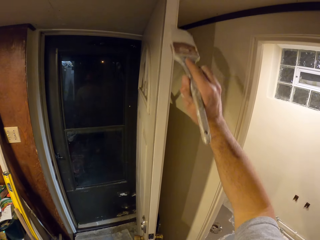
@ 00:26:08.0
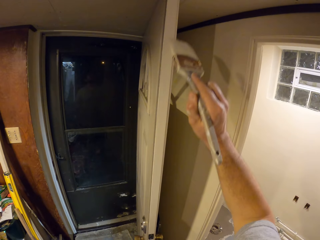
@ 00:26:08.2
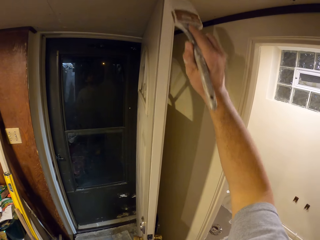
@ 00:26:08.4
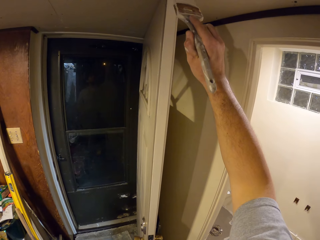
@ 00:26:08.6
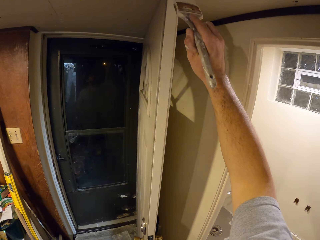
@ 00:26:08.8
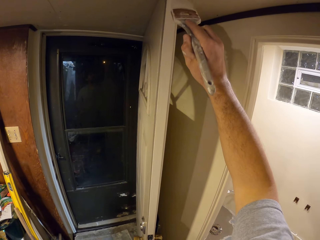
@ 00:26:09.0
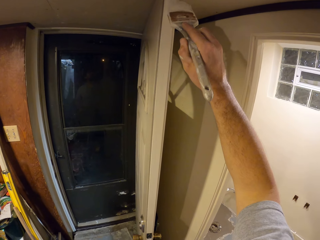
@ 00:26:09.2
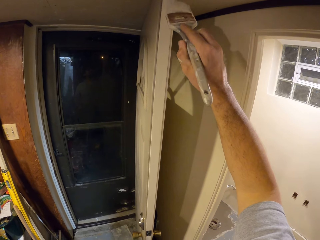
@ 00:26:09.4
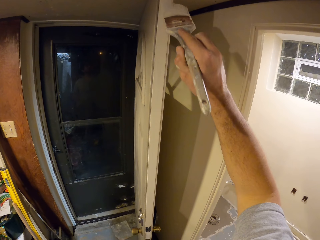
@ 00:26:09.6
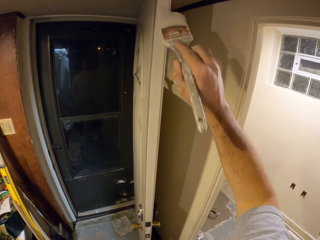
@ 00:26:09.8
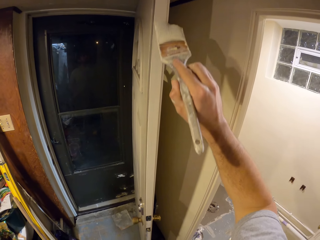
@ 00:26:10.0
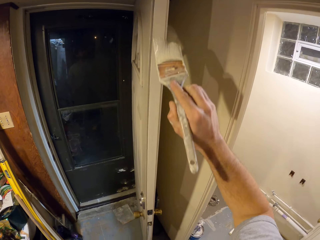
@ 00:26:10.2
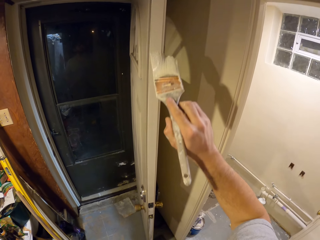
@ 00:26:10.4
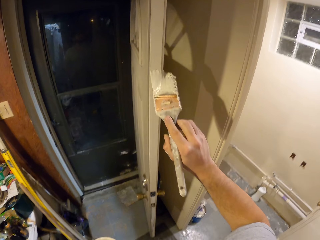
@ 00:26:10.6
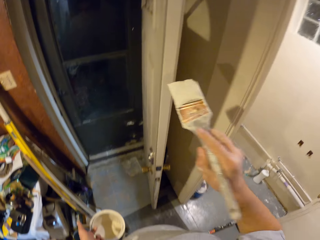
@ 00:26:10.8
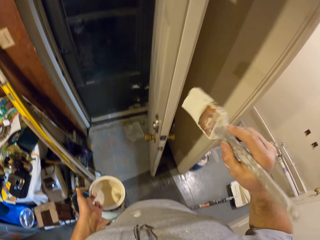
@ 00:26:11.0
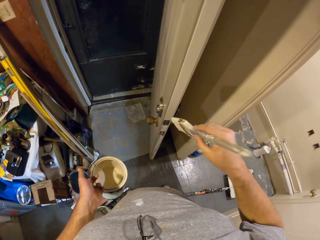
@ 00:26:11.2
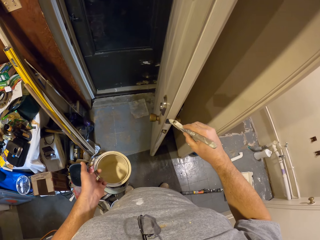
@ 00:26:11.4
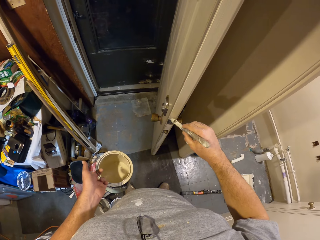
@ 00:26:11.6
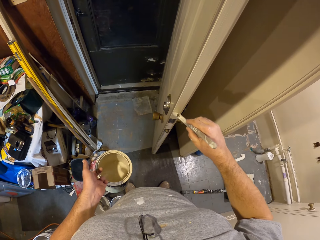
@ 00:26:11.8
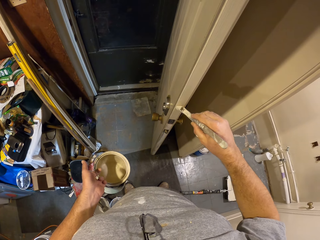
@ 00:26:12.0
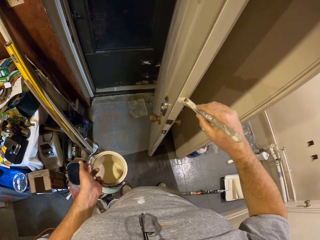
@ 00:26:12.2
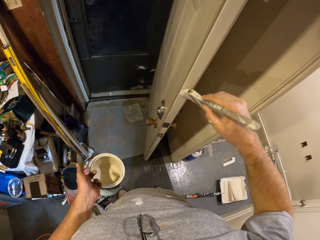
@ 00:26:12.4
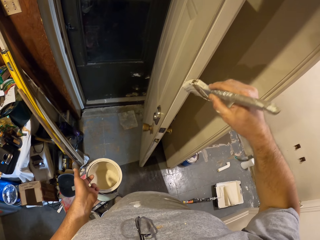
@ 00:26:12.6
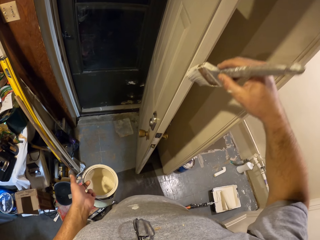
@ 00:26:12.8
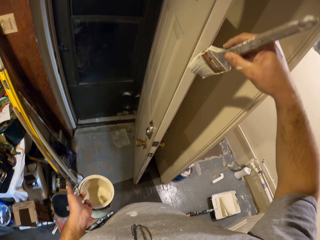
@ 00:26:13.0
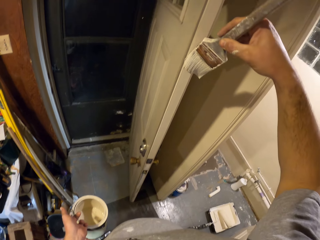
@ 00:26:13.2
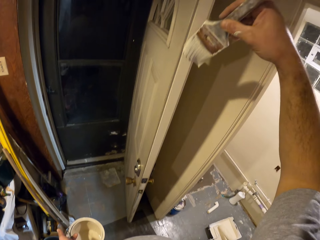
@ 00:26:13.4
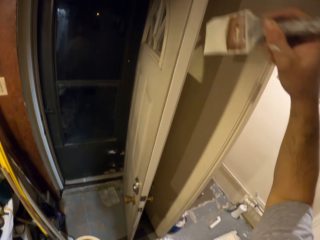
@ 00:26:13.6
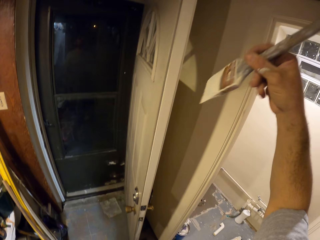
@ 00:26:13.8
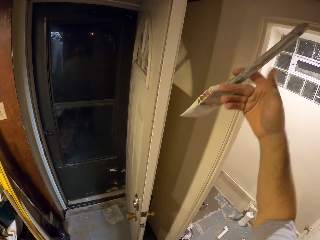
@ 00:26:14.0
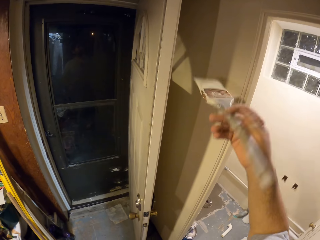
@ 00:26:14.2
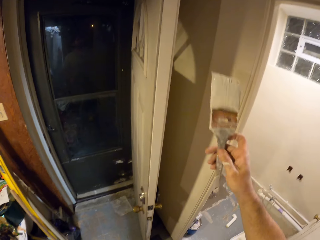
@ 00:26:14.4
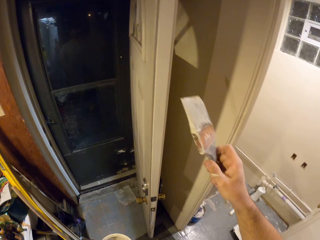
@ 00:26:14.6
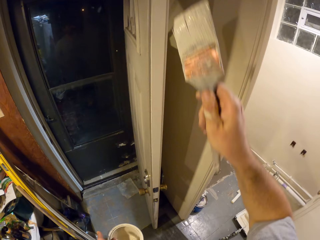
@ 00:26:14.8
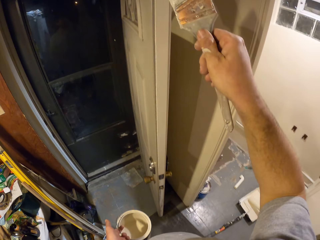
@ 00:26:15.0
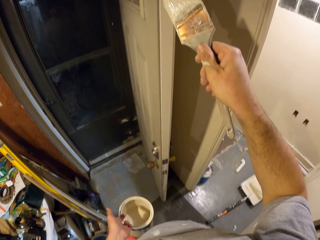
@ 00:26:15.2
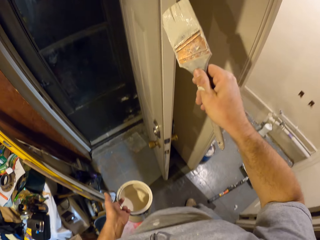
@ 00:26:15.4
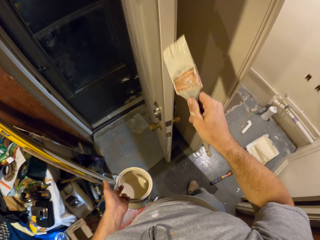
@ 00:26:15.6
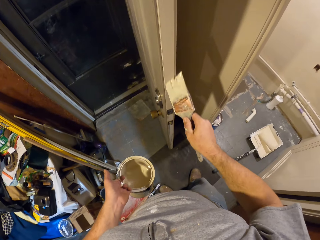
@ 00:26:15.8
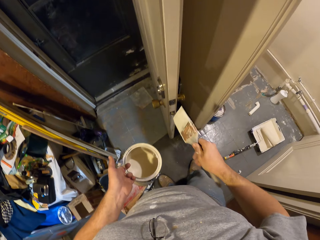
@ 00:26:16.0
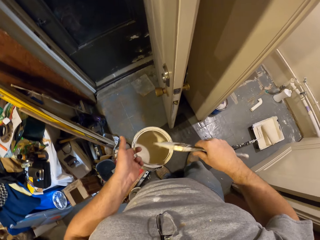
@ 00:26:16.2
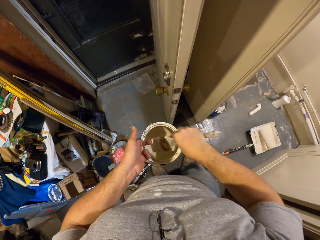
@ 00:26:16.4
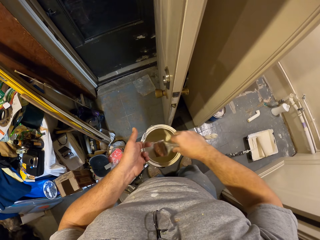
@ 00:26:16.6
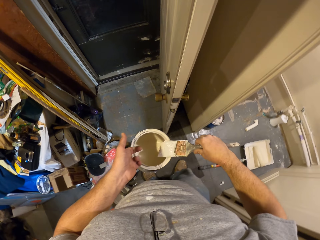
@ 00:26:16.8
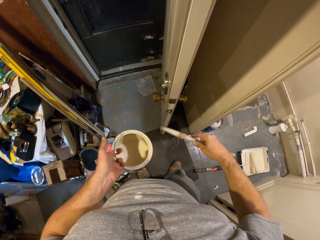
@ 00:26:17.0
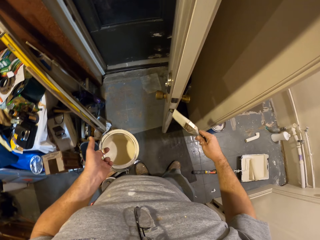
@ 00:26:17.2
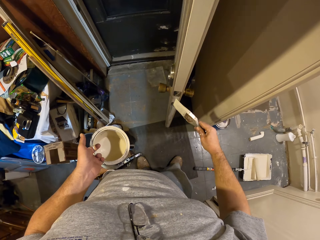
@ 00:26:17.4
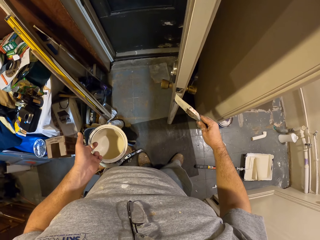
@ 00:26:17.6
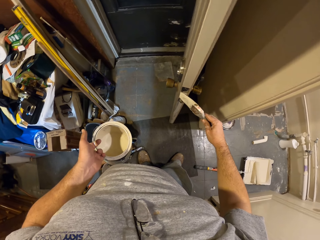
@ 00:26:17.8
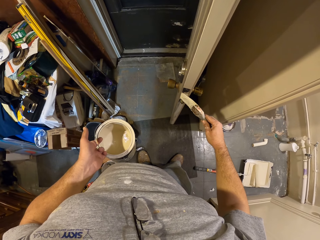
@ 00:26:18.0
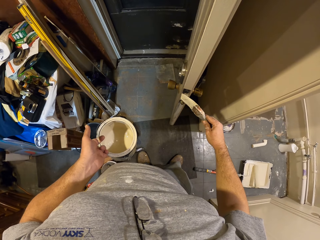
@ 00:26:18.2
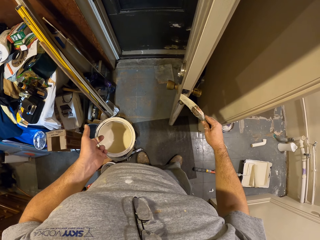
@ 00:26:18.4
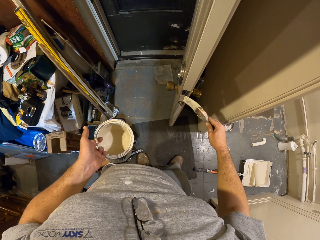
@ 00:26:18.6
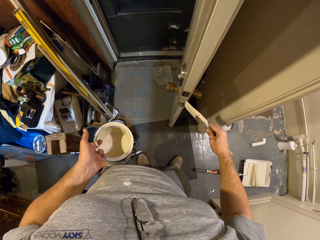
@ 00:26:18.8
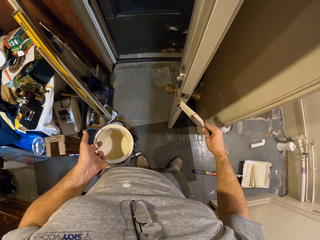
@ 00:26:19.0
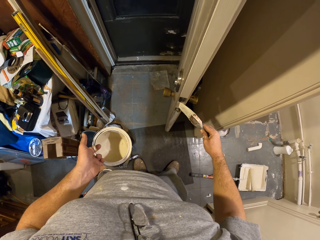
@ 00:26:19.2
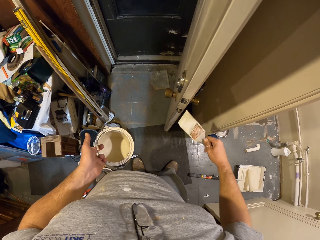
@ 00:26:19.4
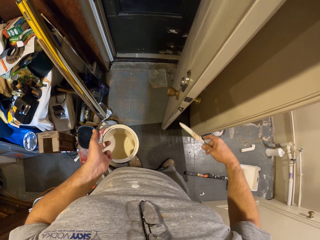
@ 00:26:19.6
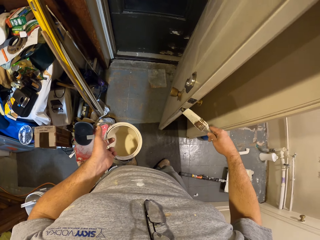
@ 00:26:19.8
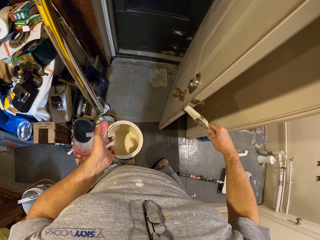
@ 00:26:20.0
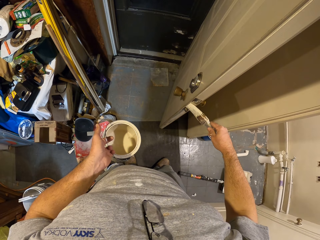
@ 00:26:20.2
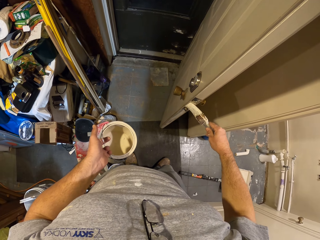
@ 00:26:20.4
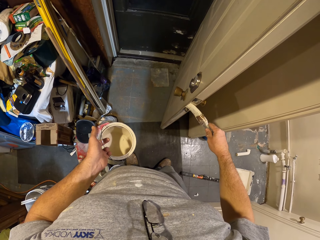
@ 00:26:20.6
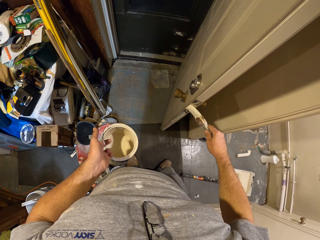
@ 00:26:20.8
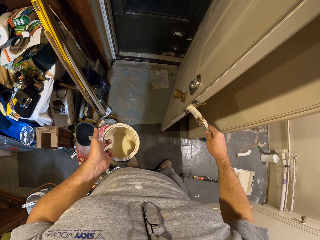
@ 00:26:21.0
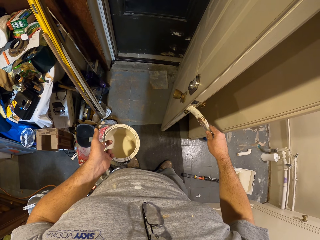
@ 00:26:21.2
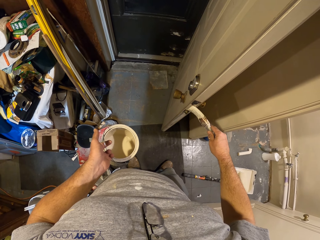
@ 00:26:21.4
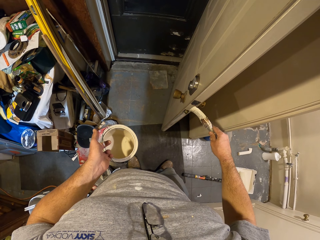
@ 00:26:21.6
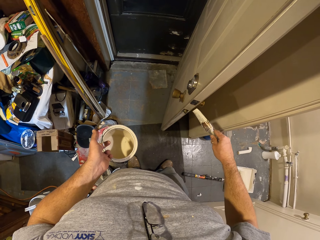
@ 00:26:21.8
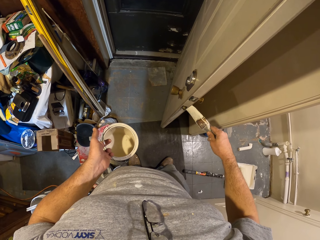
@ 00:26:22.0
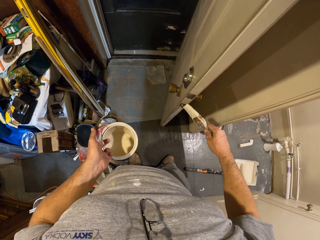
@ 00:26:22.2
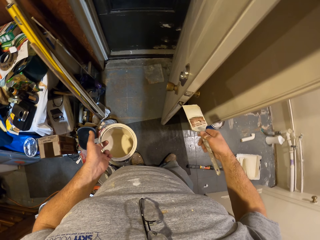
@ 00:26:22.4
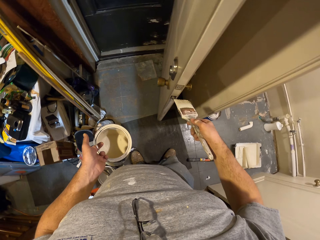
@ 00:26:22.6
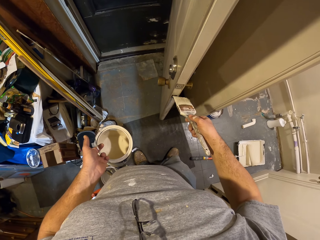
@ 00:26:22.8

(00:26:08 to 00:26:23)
The camera wearer paints the side of the door with the paint brush in his right hand. He scoops paint from the bucket of paint in his left hand with the paint brush. He paints the side of the door with the paint brush in his right hand.

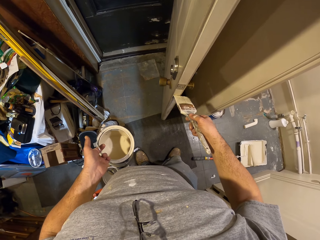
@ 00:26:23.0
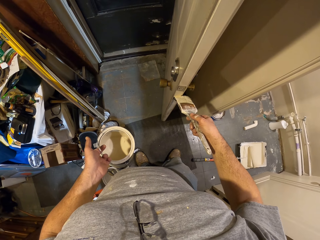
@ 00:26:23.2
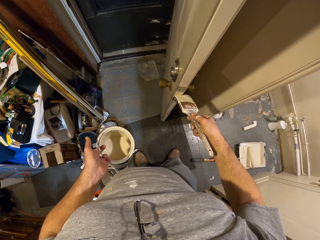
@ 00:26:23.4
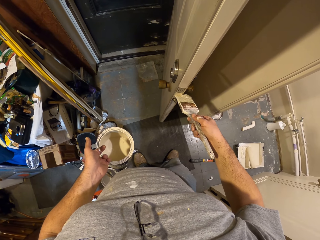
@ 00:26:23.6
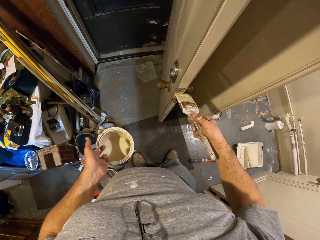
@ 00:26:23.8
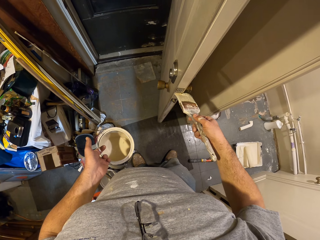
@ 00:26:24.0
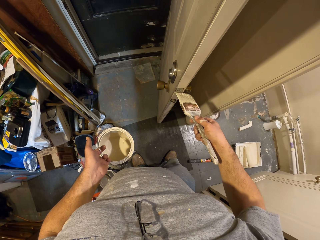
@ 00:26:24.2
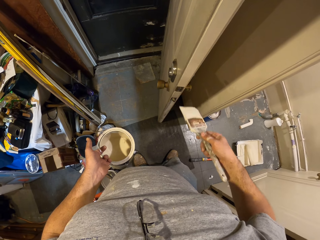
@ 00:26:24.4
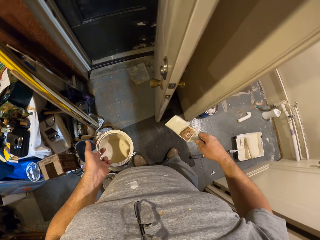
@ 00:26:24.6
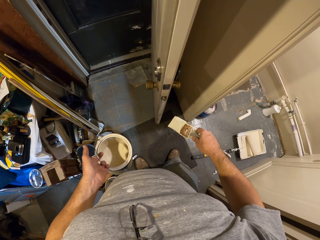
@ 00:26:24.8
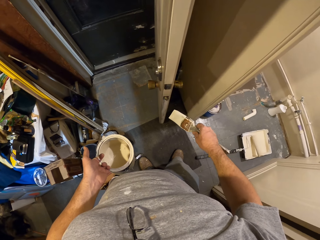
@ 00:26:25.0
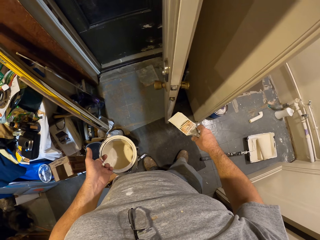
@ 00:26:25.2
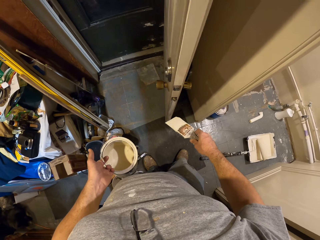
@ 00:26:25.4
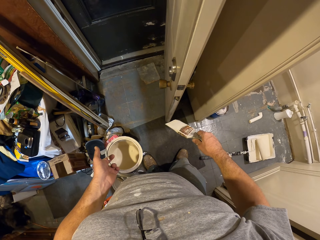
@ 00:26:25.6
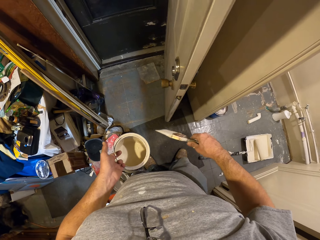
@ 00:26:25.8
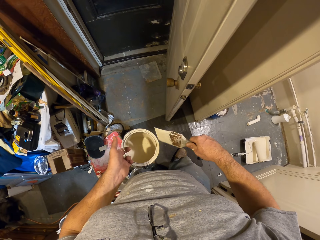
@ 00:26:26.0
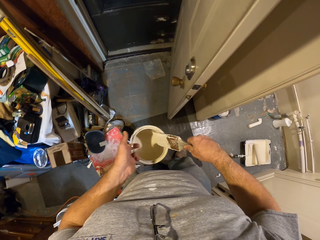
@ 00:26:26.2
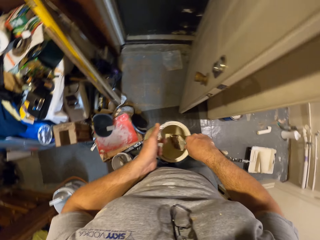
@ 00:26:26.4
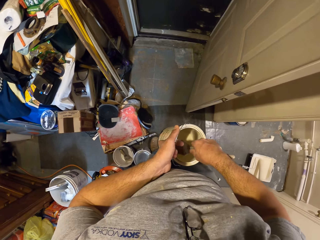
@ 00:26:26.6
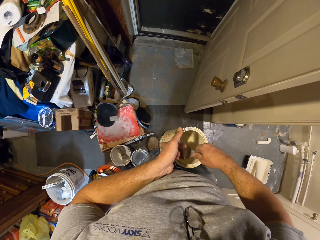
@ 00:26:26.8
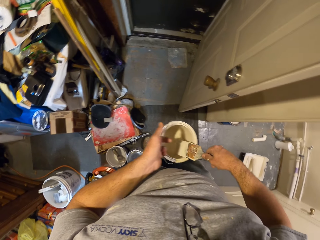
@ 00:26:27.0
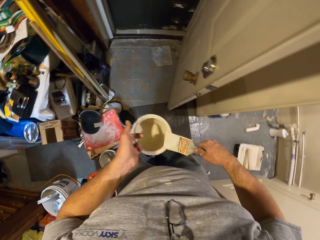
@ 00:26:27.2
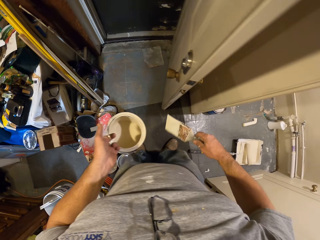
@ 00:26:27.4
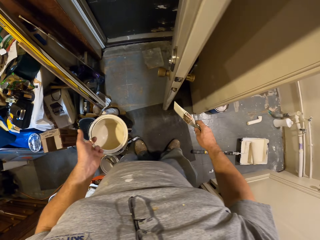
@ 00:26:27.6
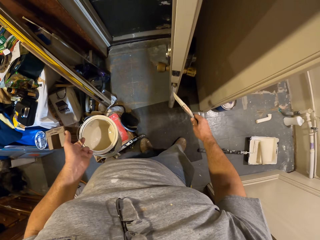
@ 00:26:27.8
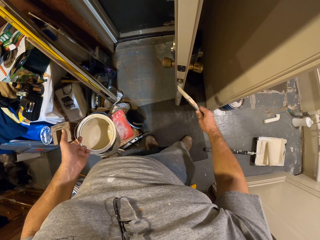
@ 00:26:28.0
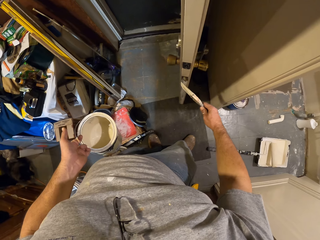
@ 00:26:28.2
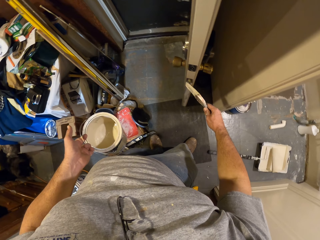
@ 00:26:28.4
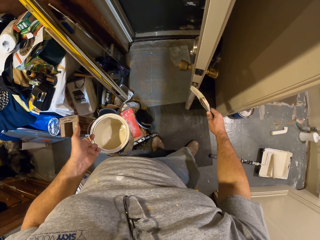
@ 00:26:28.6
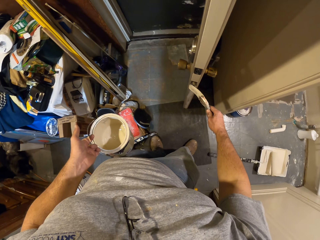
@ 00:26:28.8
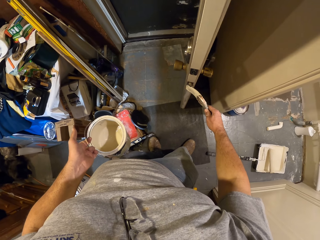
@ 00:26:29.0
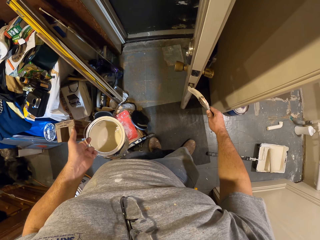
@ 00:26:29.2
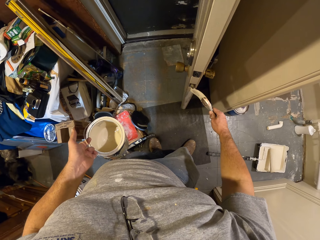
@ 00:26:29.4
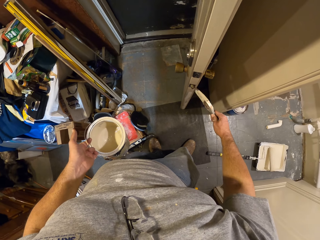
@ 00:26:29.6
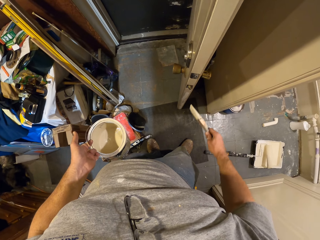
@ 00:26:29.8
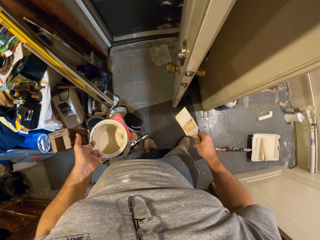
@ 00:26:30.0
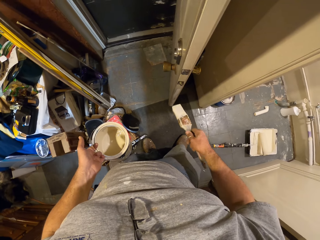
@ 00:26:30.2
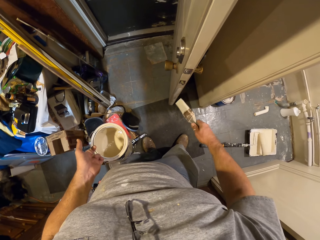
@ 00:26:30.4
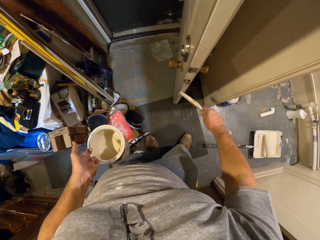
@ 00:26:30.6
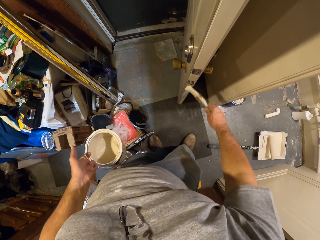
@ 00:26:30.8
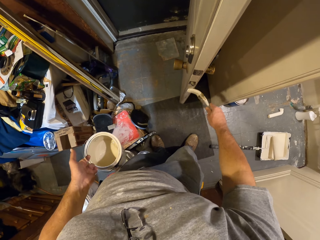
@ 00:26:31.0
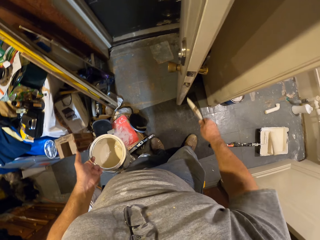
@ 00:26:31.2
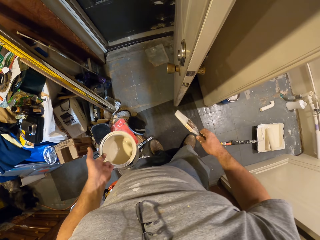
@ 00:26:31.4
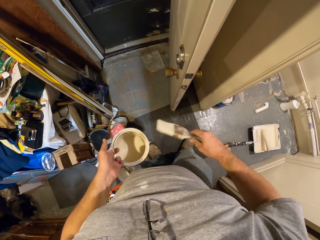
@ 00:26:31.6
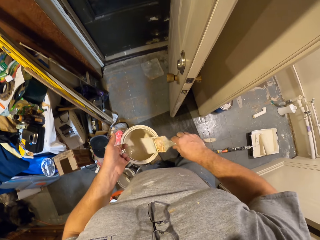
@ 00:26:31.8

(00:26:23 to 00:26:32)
The camera wearer scoops paint from the bucket of paint in his left hand with the paint brush. He paints the side of the door with the paint brush in his right hand.
